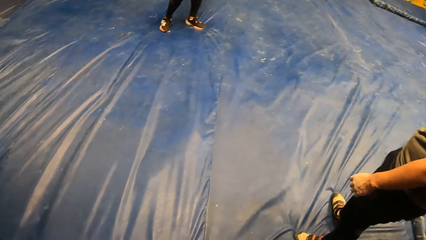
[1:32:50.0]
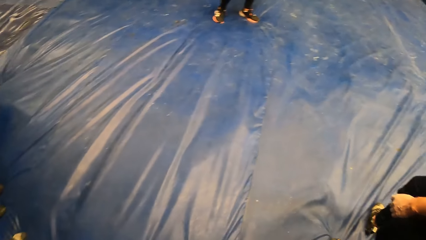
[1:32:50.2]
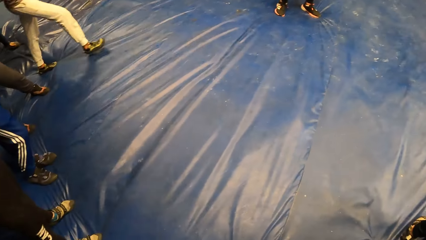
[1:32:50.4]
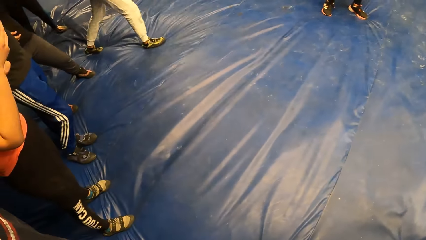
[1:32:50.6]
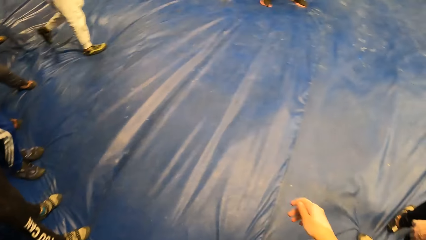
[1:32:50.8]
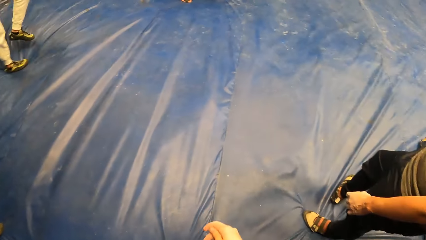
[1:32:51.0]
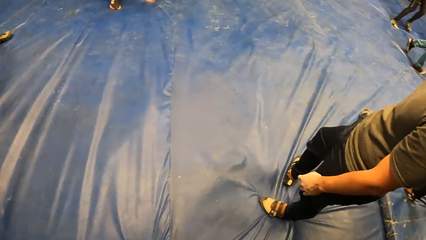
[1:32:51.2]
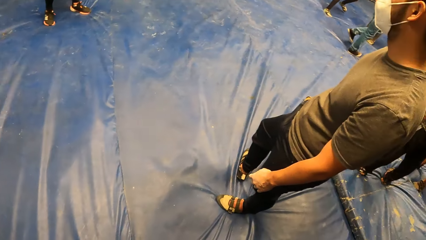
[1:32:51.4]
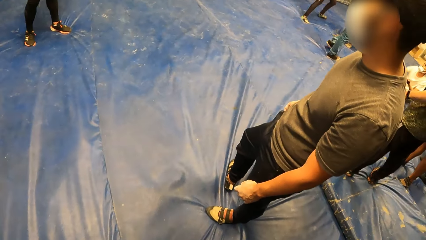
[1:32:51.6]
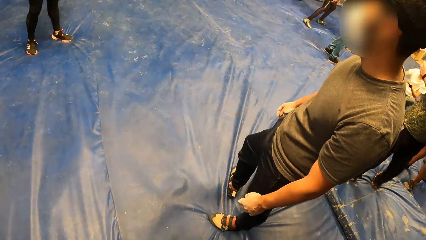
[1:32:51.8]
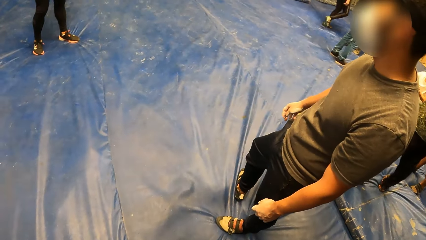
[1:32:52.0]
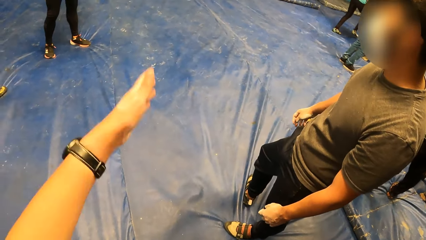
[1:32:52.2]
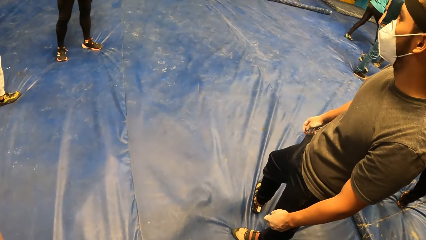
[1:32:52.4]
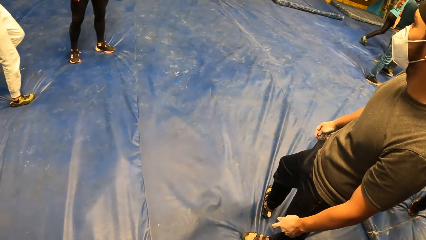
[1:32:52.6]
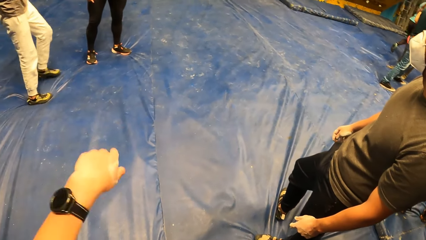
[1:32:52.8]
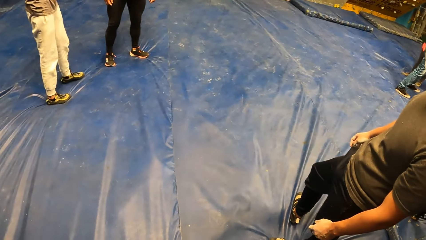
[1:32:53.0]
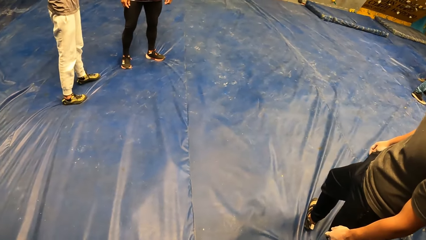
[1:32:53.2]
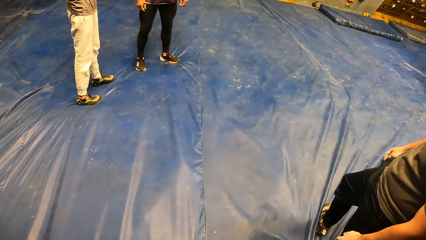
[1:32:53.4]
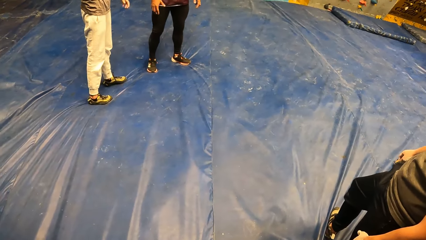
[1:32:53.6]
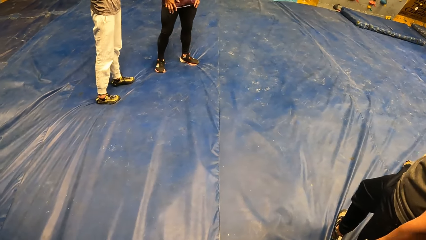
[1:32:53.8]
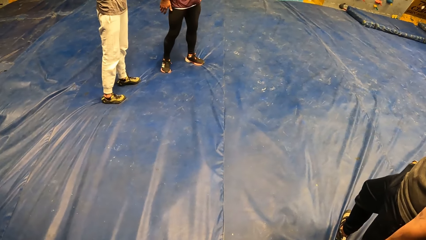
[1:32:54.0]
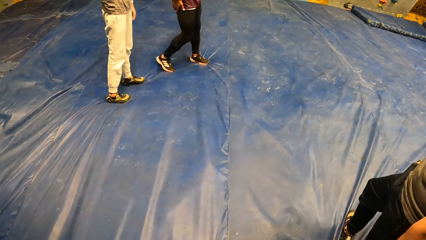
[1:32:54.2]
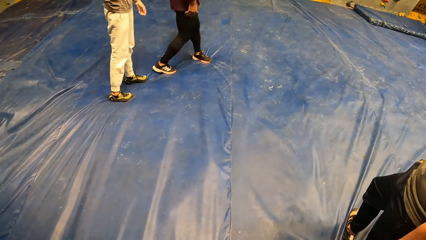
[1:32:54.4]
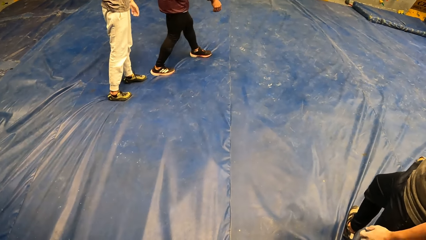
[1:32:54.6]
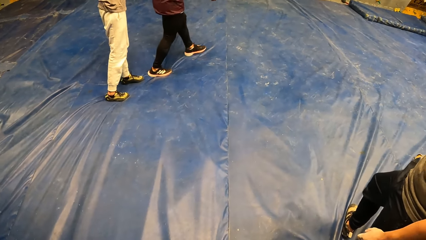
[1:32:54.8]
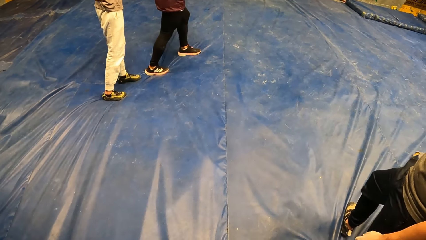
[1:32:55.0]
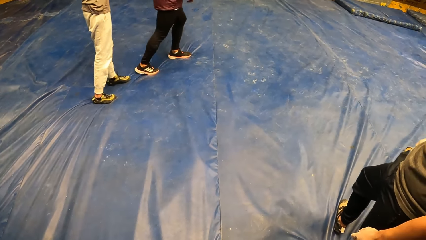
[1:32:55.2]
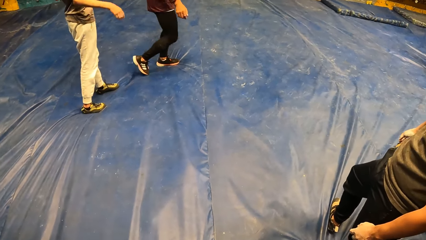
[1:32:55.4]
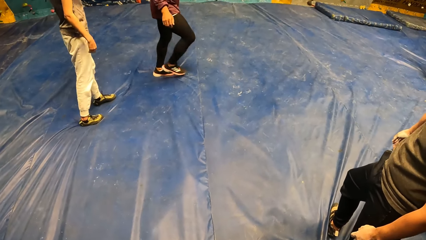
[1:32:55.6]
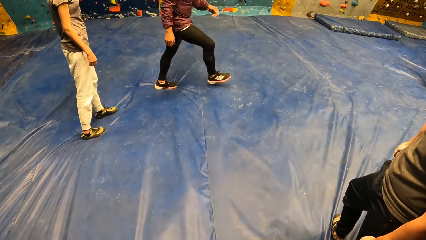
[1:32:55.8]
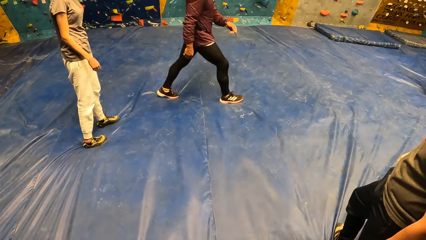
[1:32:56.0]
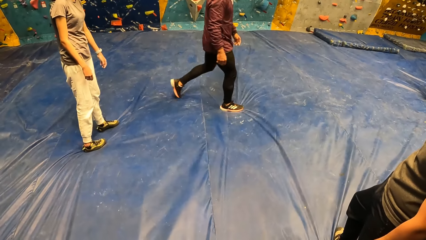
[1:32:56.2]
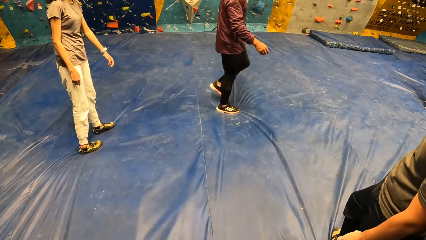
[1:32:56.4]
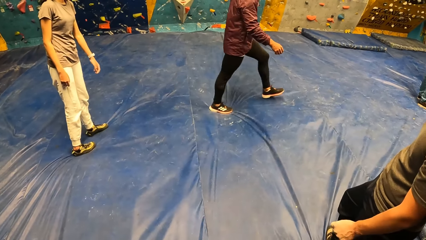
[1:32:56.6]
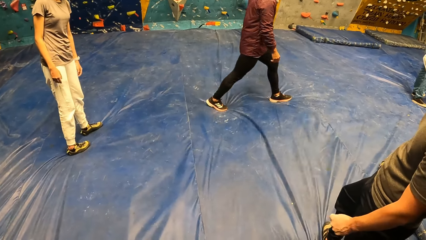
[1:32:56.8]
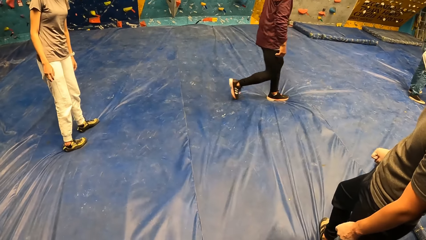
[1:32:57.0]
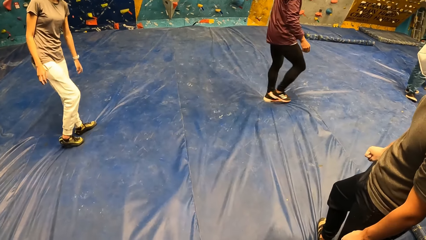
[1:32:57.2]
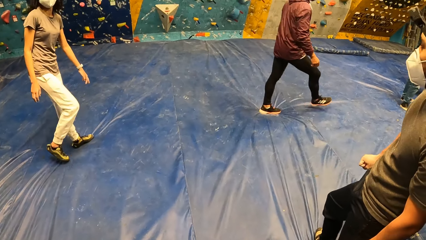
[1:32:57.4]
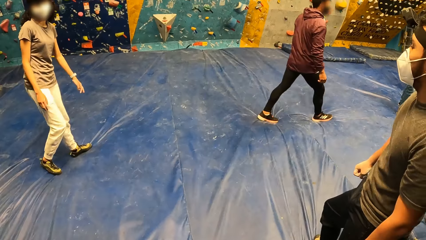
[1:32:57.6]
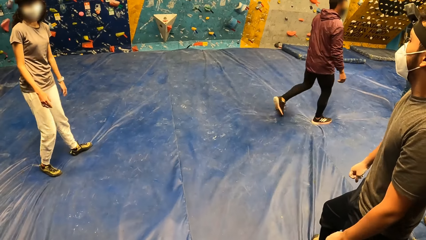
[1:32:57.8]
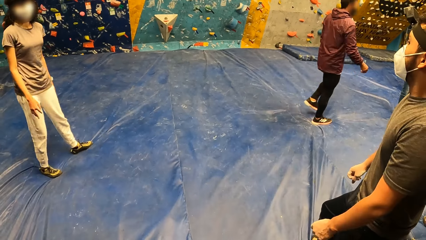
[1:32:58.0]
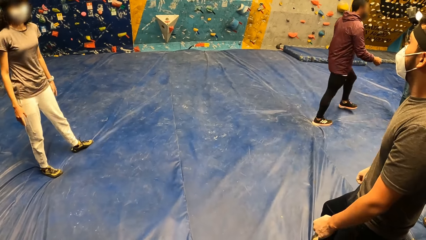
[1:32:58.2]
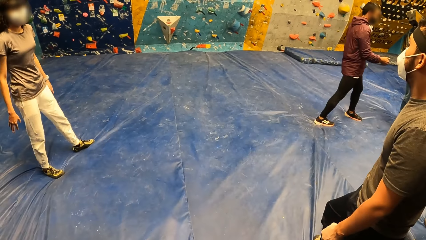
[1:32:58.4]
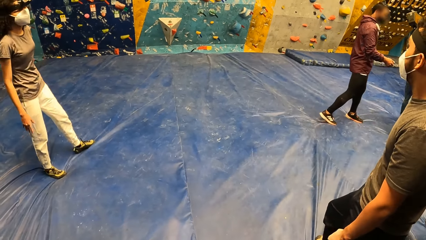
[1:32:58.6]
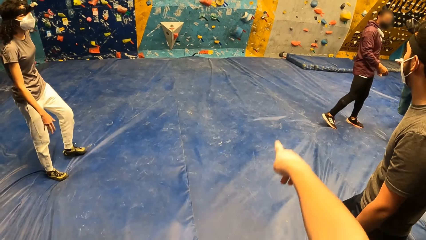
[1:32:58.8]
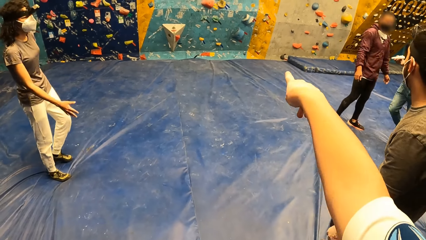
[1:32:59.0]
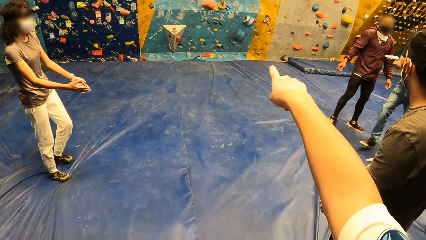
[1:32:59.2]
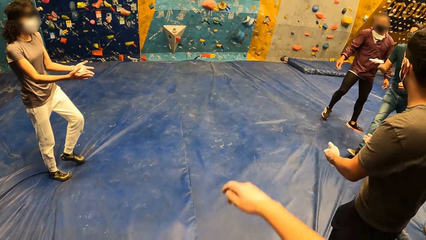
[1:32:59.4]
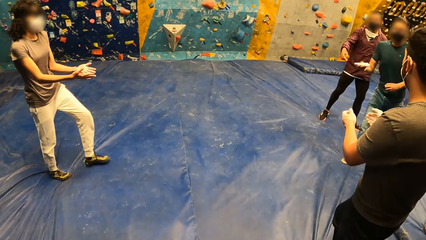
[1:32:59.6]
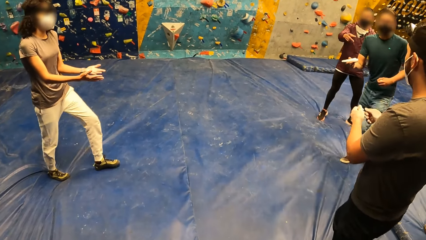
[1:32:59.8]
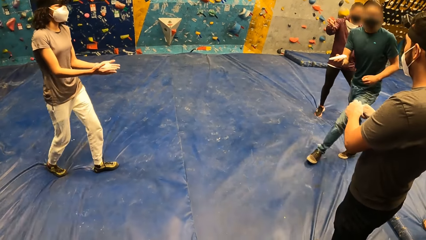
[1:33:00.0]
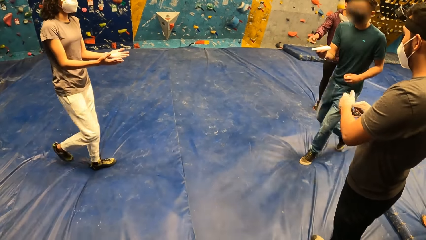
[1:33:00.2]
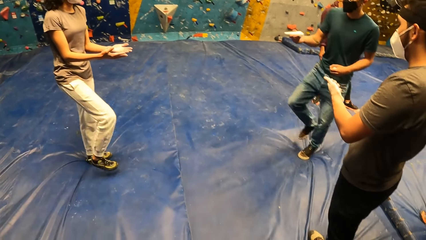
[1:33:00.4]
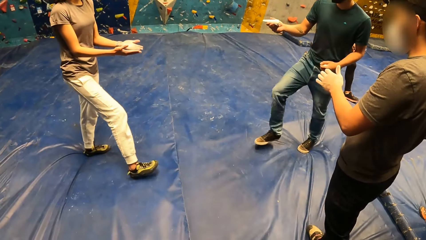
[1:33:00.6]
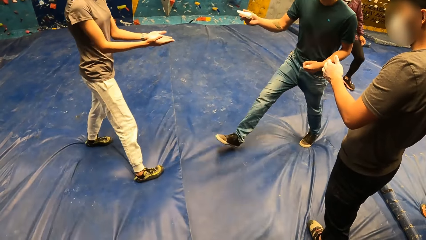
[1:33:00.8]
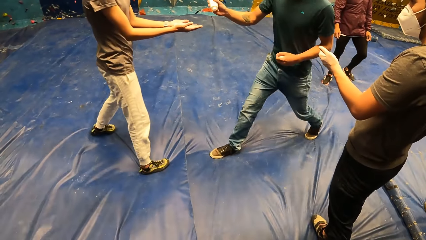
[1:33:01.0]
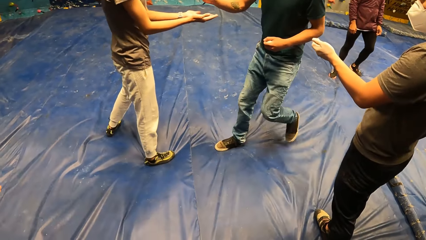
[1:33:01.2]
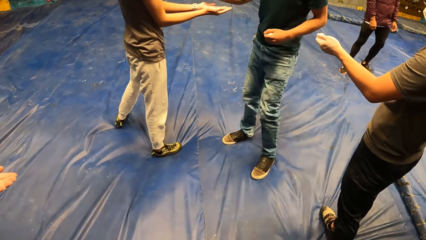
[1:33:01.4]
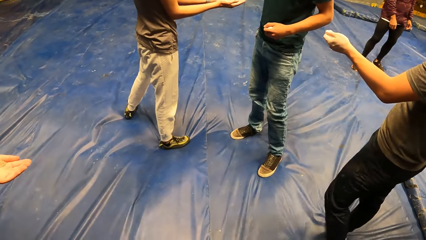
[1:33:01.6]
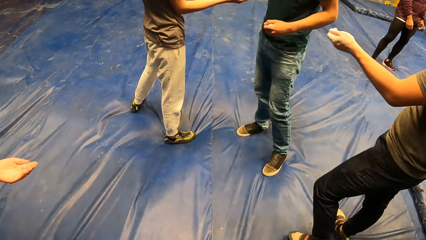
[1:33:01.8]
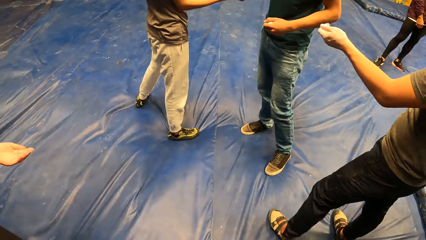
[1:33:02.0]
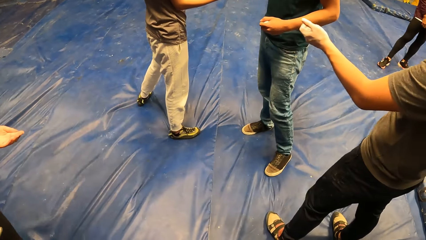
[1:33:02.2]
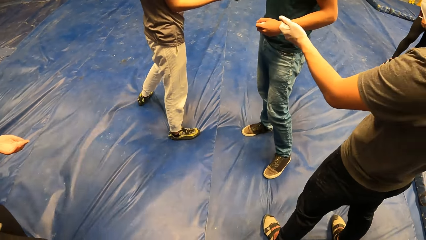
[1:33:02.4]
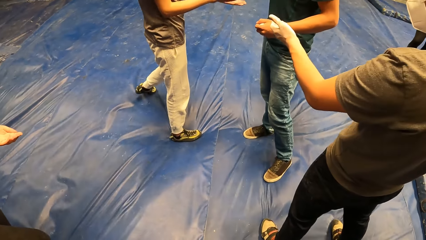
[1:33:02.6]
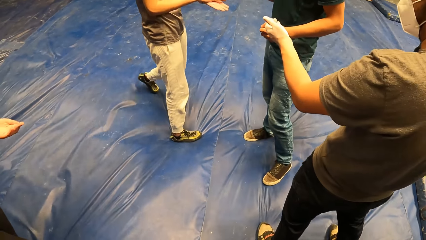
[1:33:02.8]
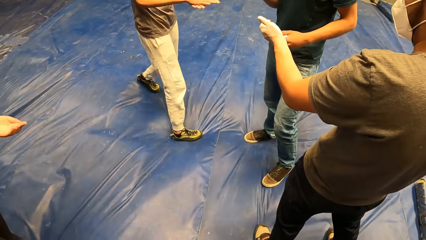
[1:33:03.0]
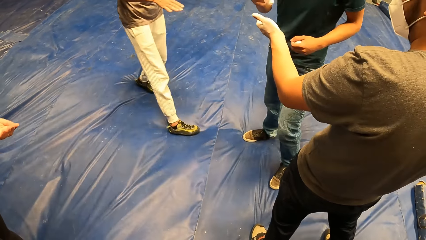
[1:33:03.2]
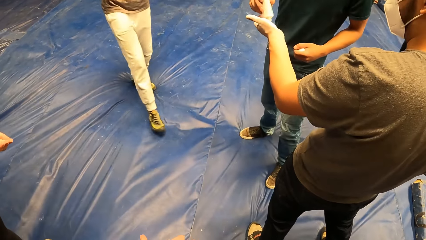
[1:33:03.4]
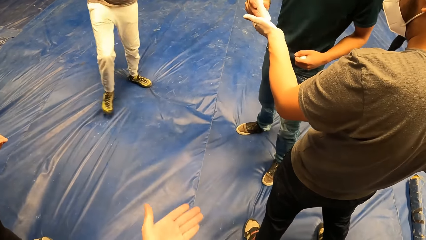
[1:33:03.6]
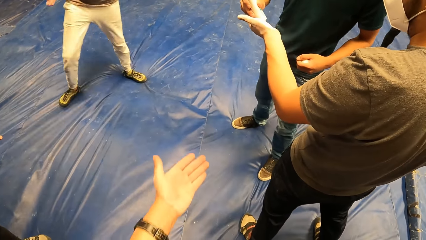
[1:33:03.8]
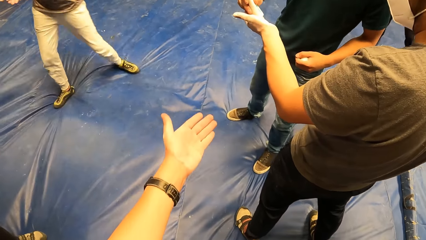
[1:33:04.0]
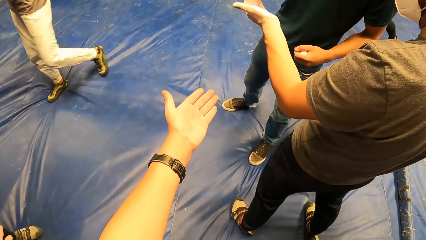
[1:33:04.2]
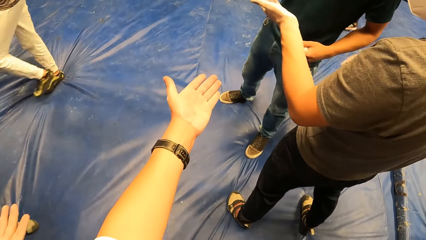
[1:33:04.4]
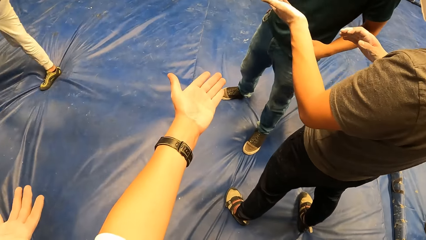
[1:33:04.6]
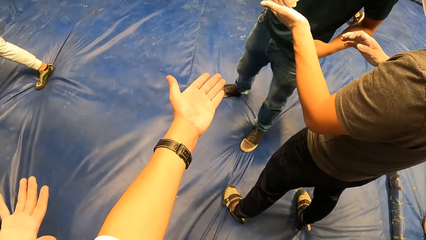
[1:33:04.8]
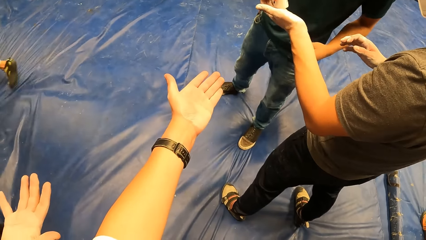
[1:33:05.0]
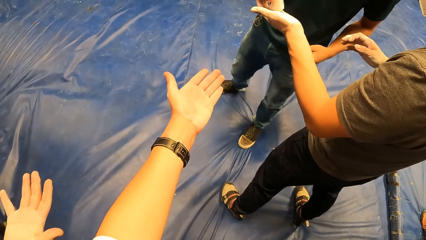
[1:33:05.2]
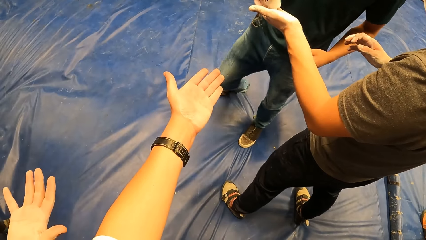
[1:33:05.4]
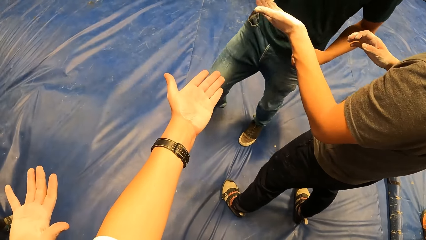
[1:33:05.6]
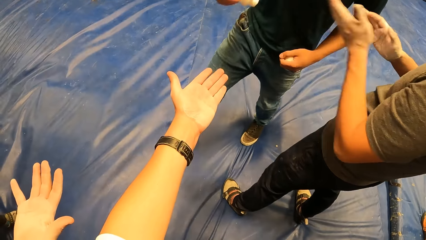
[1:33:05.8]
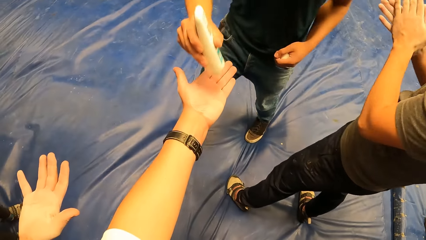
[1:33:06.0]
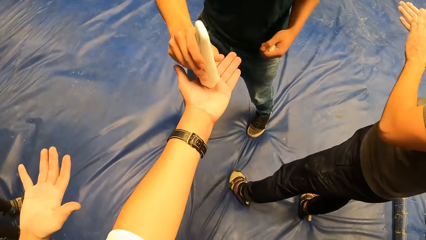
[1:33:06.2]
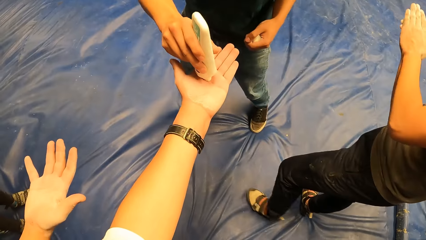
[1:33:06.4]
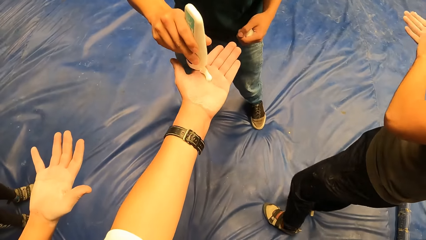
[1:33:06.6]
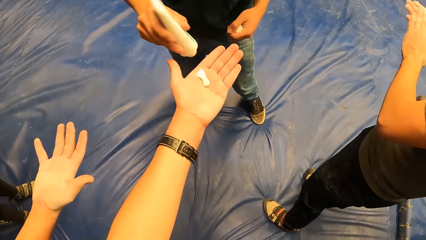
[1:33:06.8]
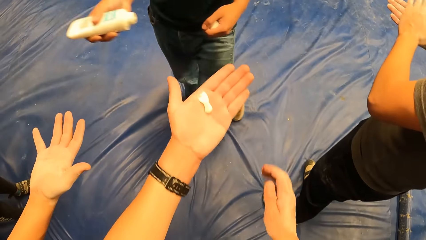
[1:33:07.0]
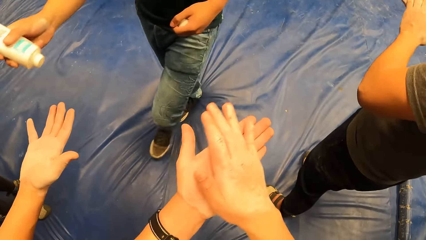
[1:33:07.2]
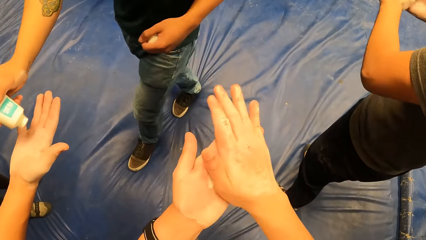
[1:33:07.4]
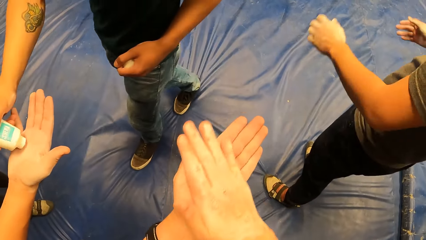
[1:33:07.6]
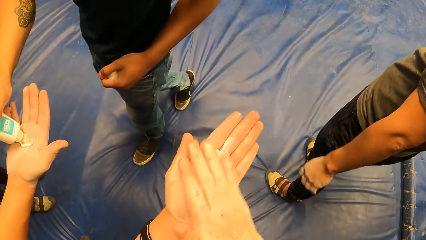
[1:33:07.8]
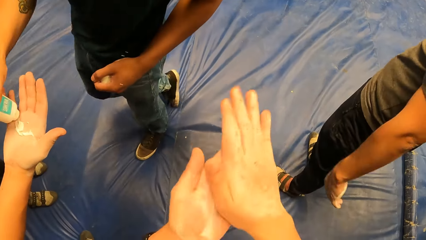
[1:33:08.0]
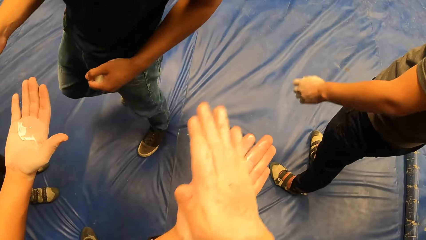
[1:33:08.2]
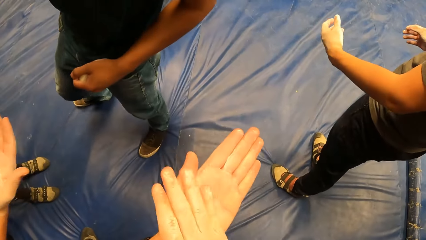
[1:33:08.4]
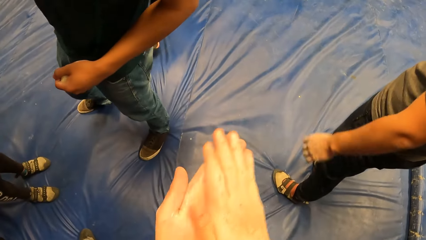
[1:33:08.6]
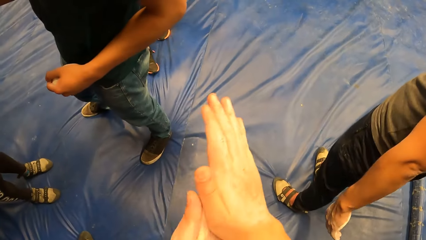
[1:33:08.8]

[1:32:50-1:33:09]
The camera wearer swings his left hand. He points to the bouldering wall. A woman stretches out both hands. A man stretches out both hands. Another man pours the balm in the tube of the balm on the woman's right hand with his right hand. The camera wearer looks around the room. The other man pours the balm in the tube of the balm on his left hand with his right hand. The first man takes the balm or body oil. The camera wearer stretches out his left hand. The first man rubs both palms with the balm. The other man pours the balm in the tube of the balm on the camera wearer's left hand with his right hand. The camera wearer picks up the body oil. He rubs both palms with the balm. A third man takes the body oil. The other man pours the balm in the tube of the balm on the third man's right hand with his right hand.
